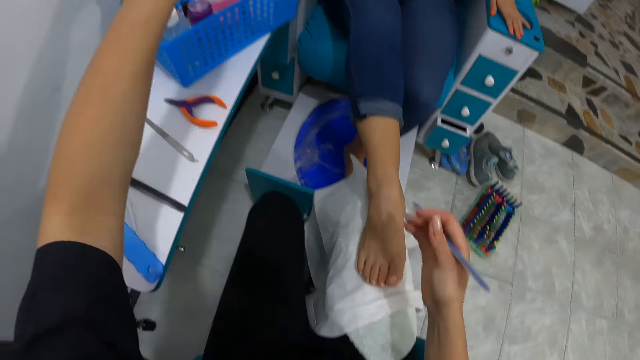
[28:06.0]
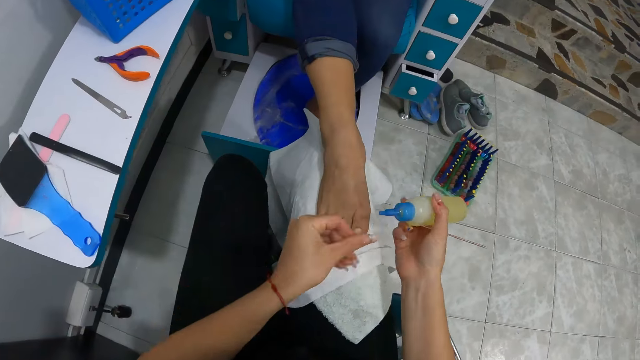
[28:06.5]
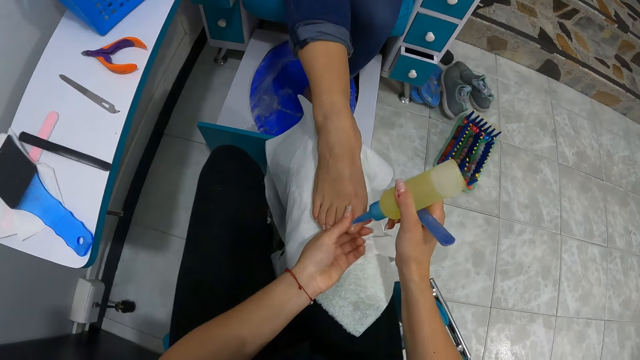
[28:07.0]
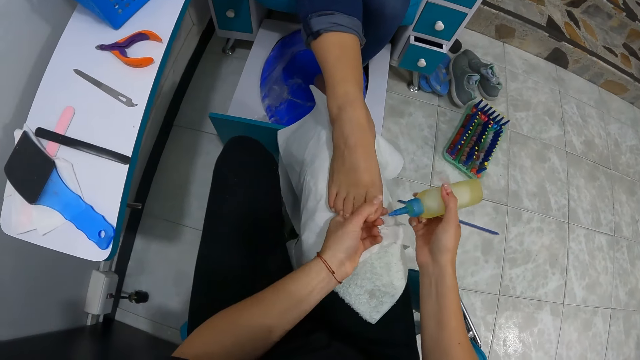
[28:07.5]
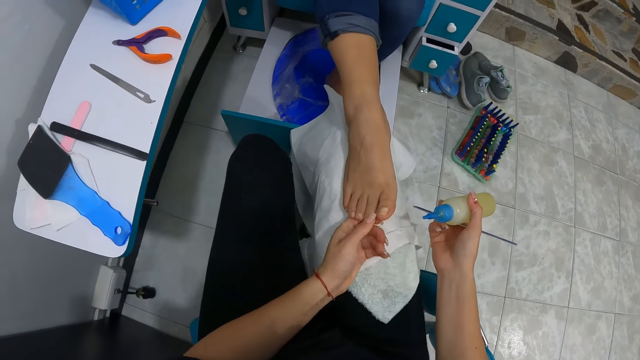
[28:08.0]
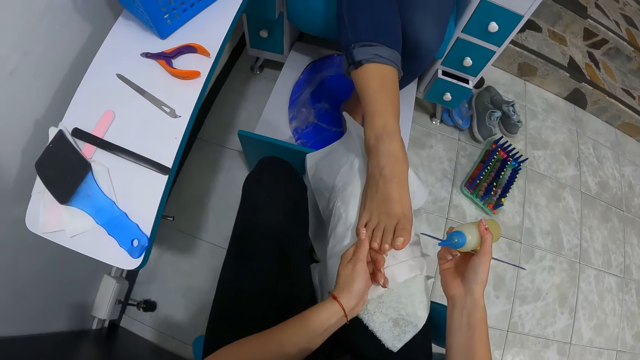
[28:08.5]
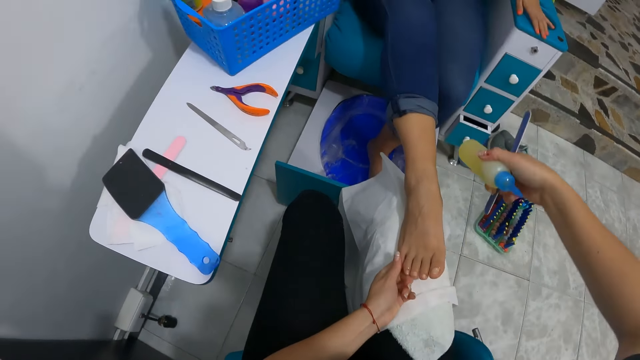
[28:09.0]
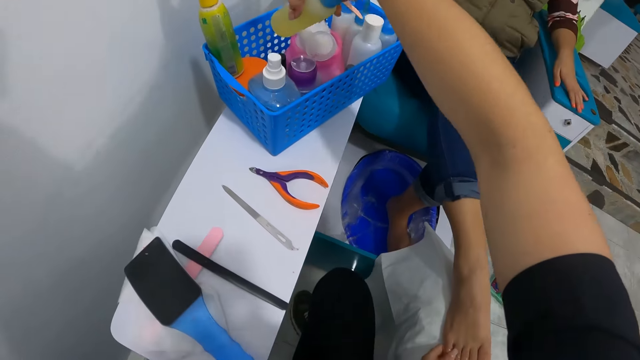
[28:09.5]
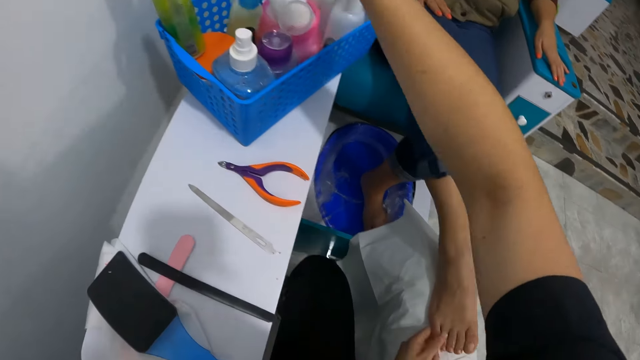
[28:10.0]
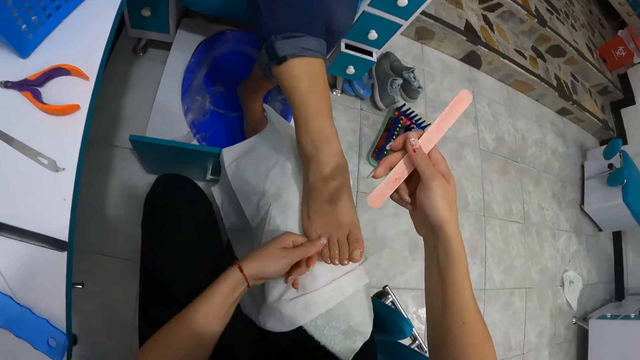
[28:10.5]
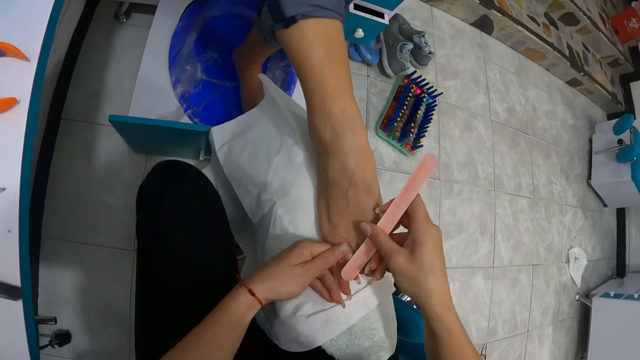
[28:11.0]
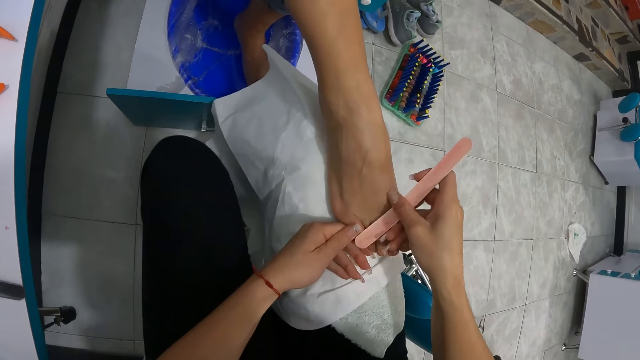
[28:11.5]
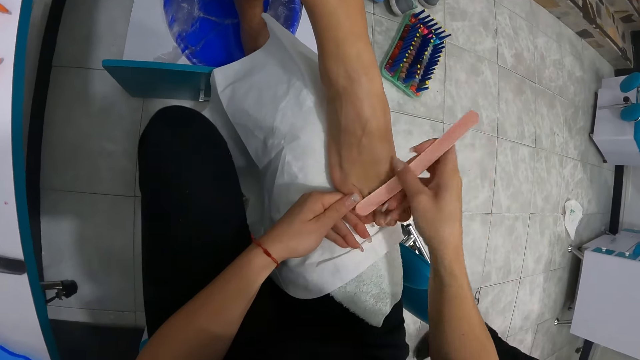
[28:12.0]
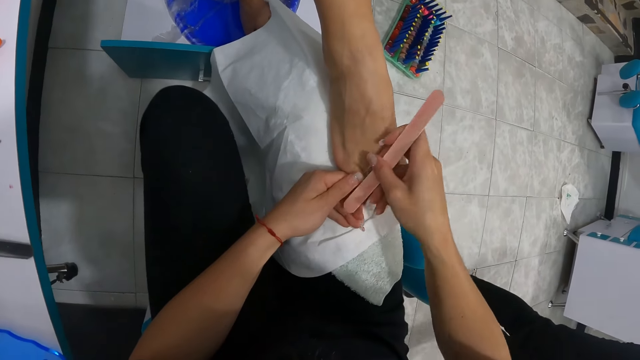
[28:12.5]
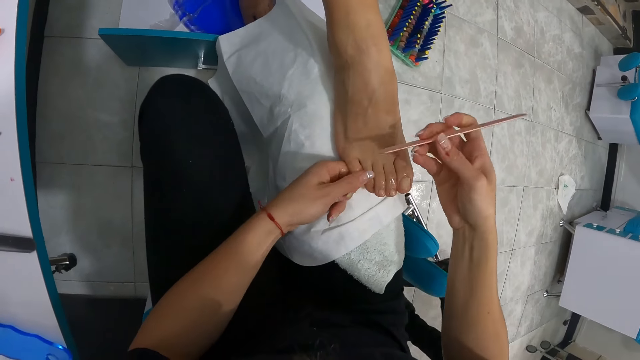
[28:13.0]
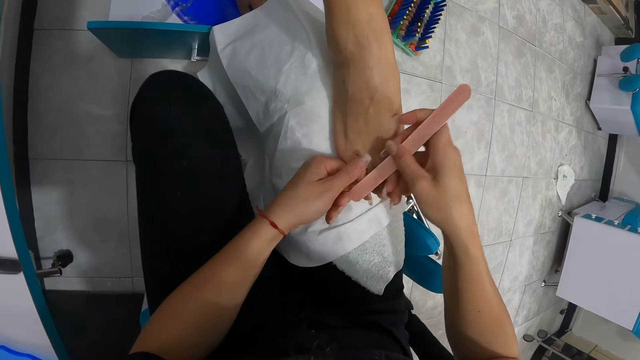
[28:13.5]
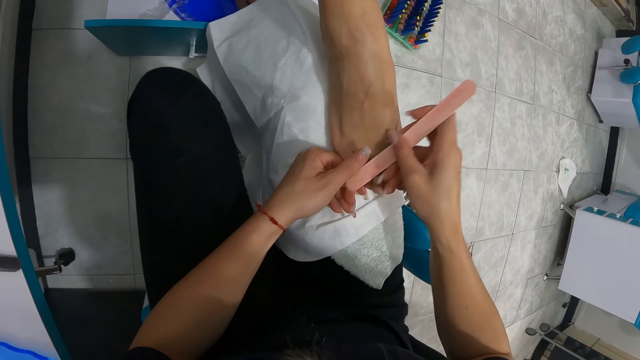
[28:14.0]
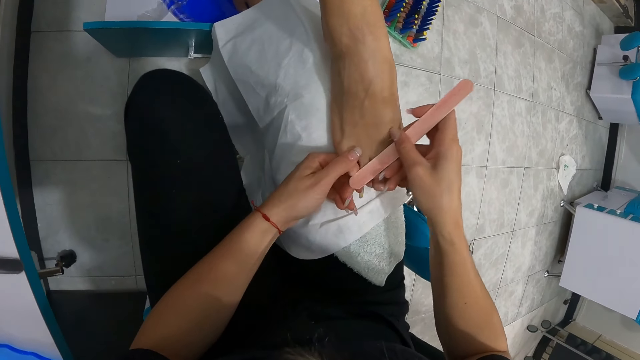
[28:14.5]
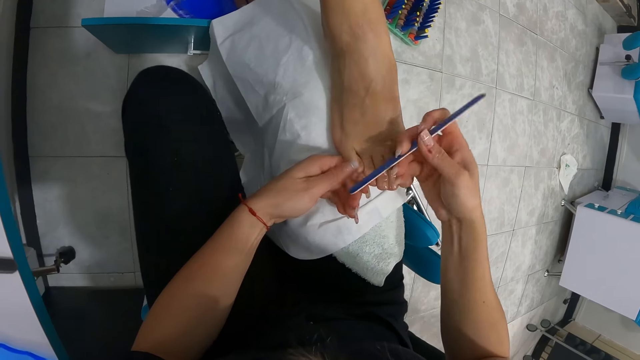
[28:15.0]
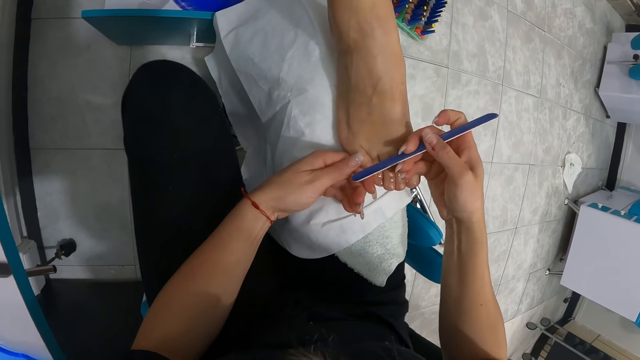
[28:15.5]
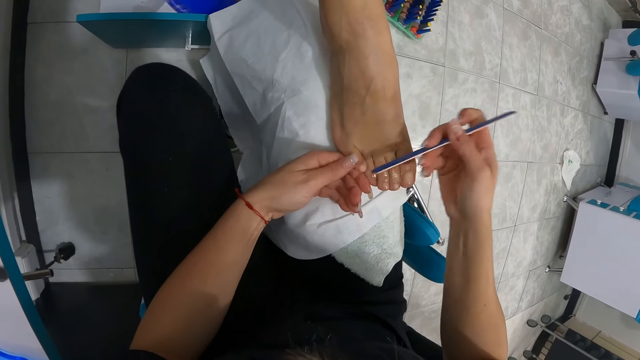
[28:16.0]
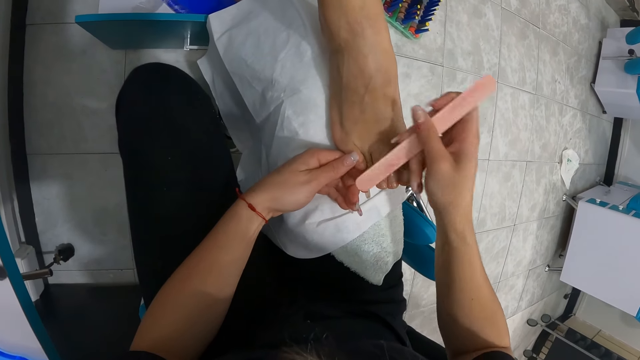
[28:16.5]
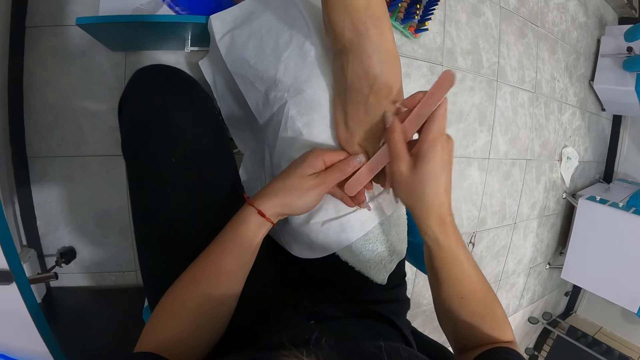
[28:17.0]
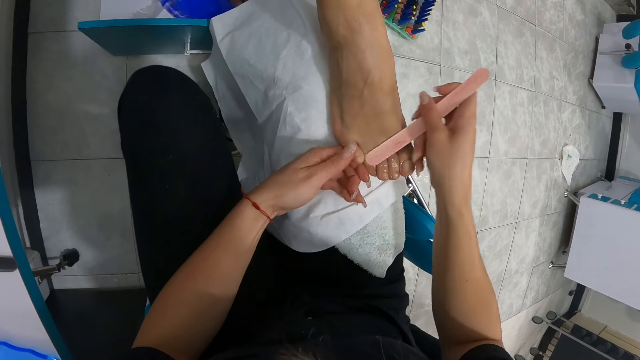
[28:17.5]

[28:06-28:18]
The camera wearer picks up a nail oil from a basket on the table with her left hand. She passes the nail oil from her left hand to her right hand. She holds the toe nail of the woman's right leg with her left hand. She pours the nail oil on the toe nail with her right hand. She cleans the woman's toe nails with the nail oil with her left hand. She drops the nail oil in the basket on the table with her right hand. She holds the toe nail of the woman's right leg with her left hand. She files the toe nail with the nail file in her right hand. She cleans the toe nail with her left hand. She files the toe nail with the nail file in her right hand. She cleans the toe nail with her left hand. She files the toe nail with the nail file in her right hand.

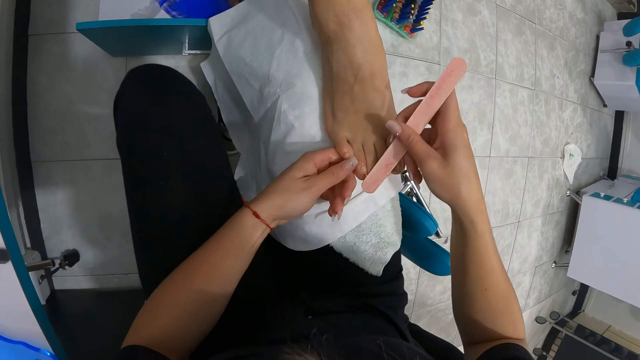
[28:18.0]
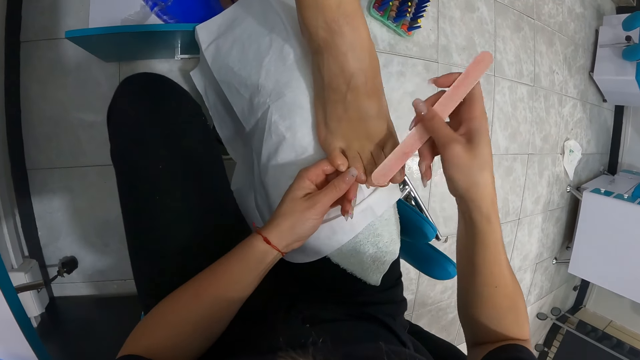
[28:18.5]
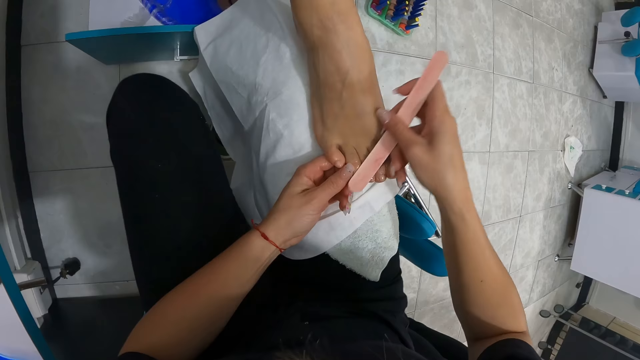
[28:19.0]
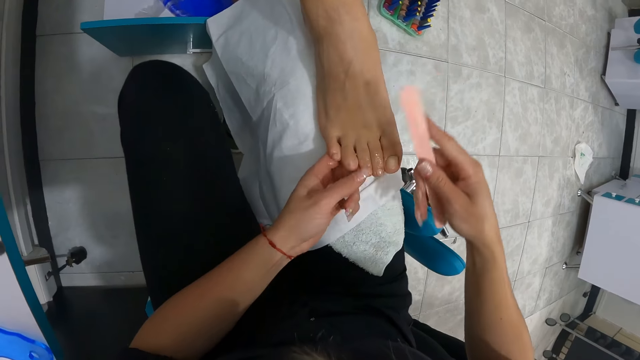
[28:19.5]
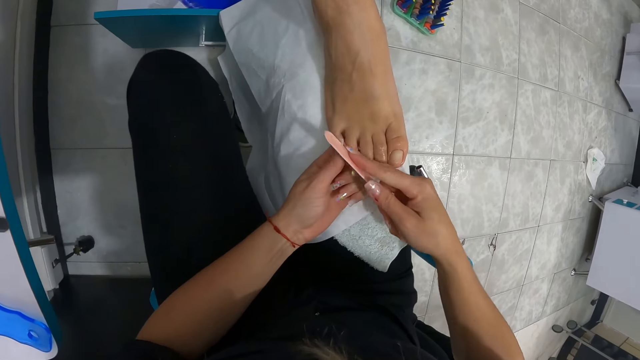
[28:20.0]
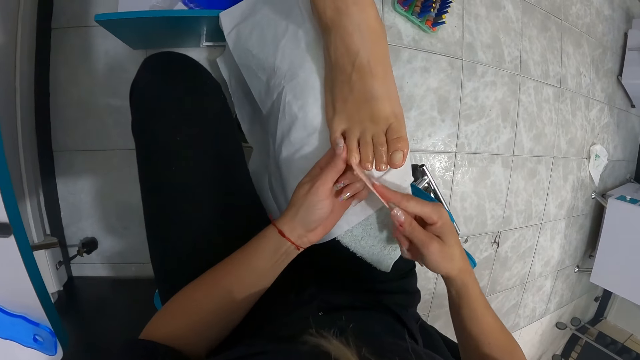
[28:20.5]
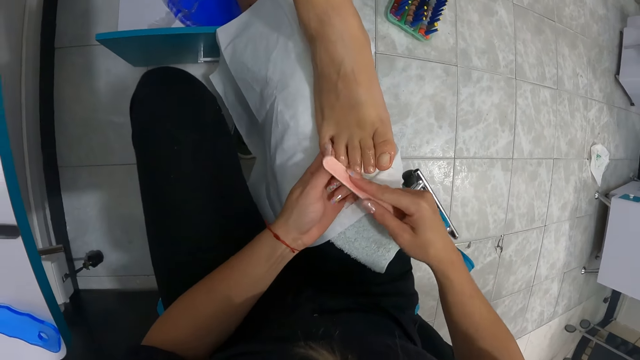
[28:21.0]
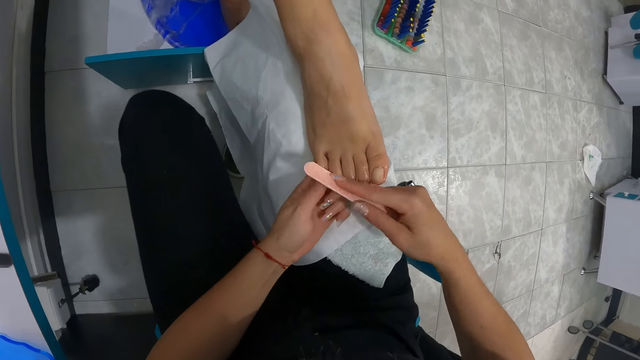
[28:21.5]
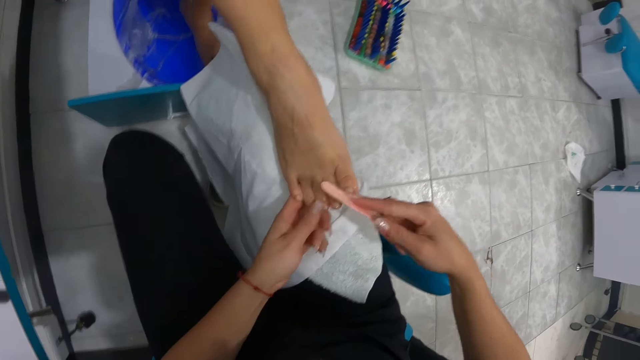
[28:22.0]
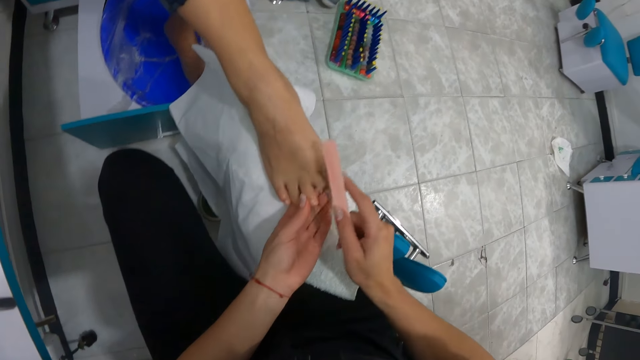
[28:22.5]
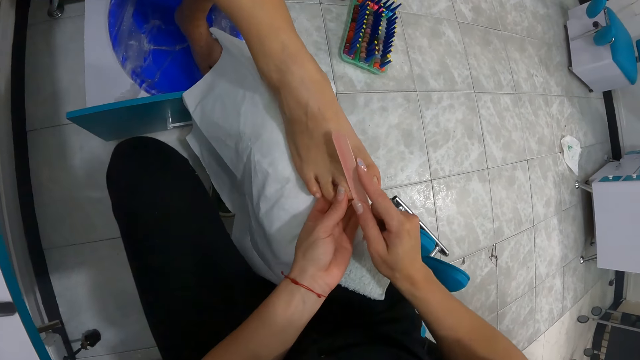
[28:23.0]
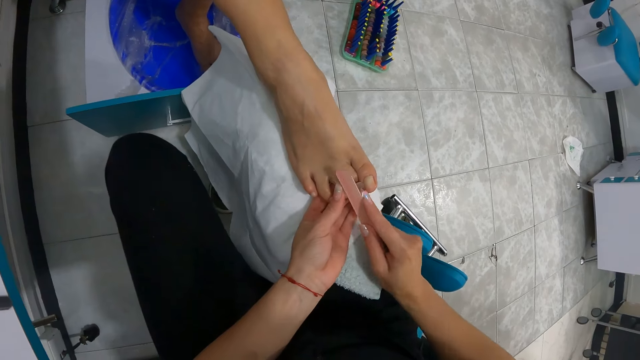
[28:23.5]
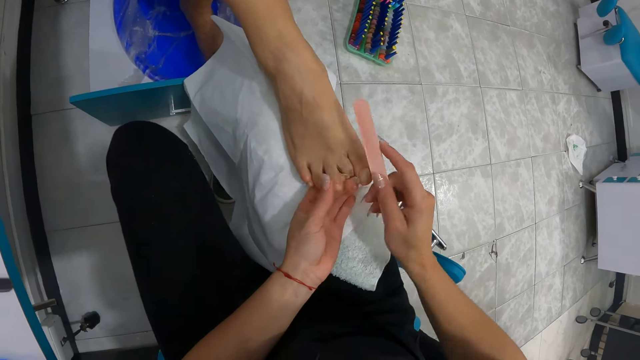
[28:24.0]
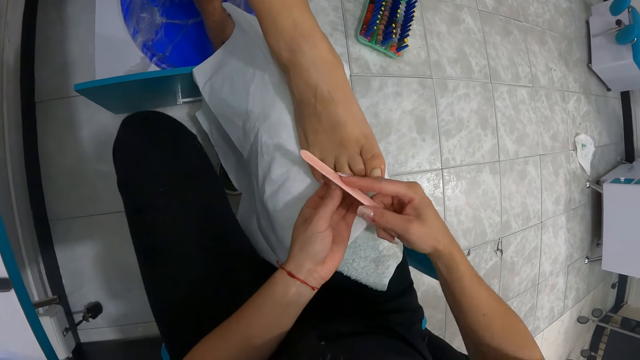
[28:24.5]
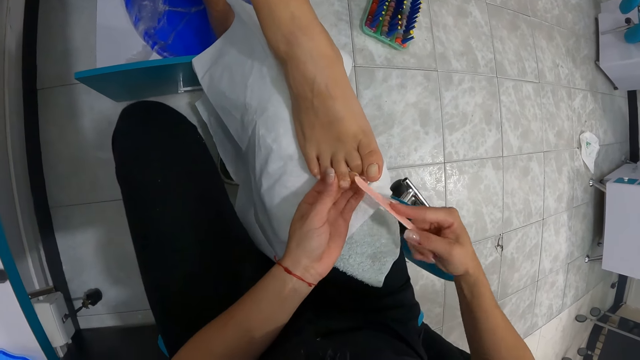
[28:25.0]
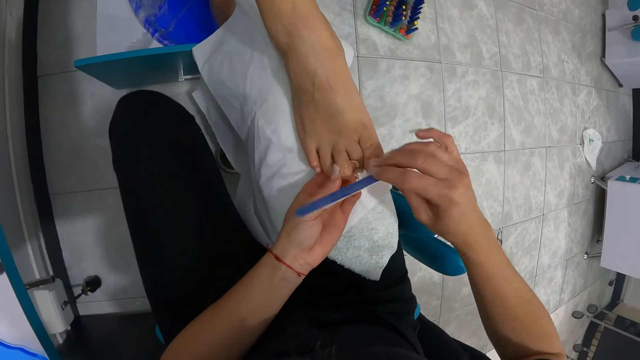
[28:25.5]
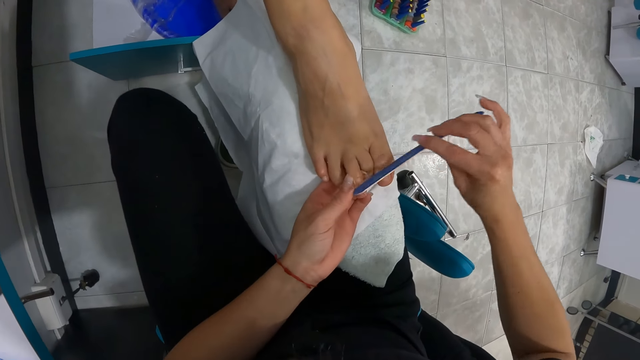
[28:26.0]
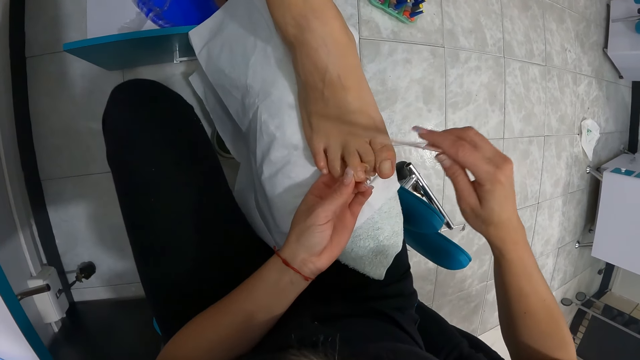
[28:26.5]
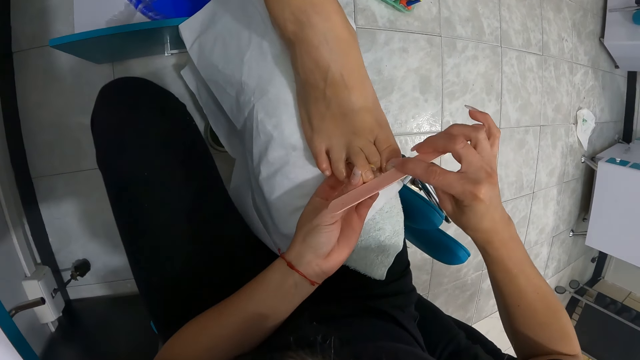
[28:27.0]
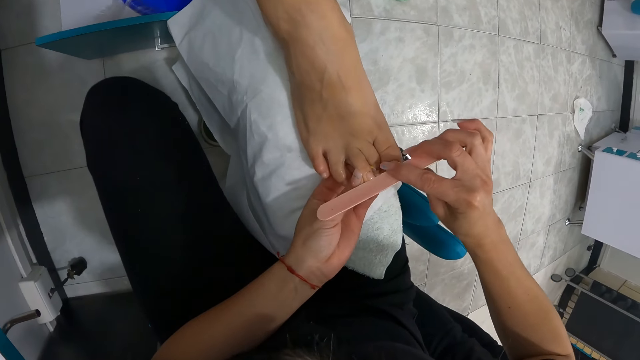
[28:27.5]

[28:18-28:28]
The camera wearer cleans the toe nail with her left hand. She files the toe nail with the nail file in her right hand. She holds the toe nail of the woman's right leg with her left hand. She cleans the toe nail with her left hand. She files the toe nail with the nail file in her right hand. She cleans the toe nail with her left hand. She holds the toe nail of the woman's right leg with her left hand. She files the toe nail with the nail file in her right hand.
